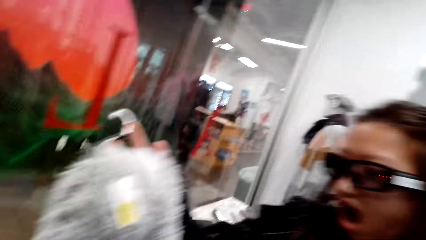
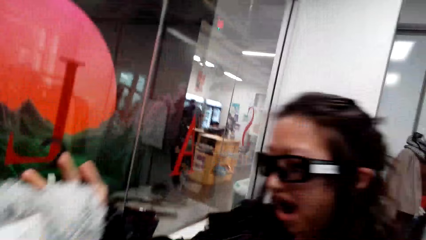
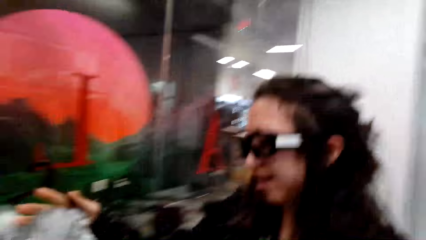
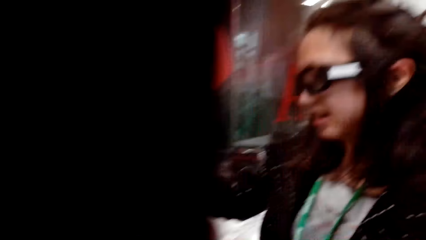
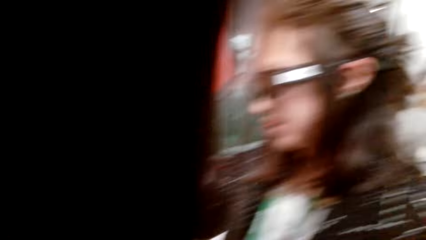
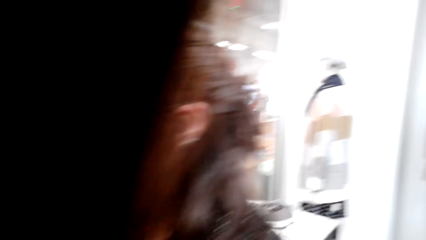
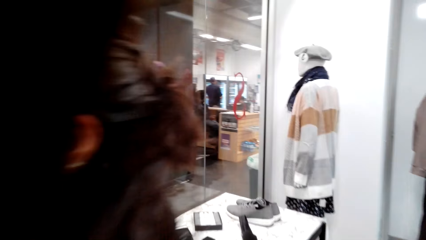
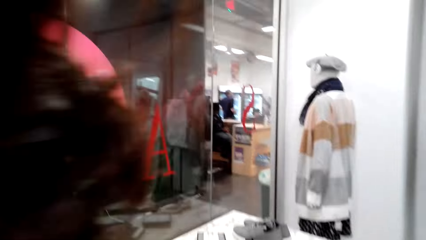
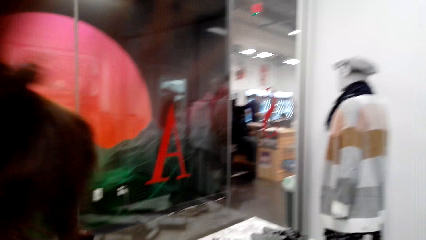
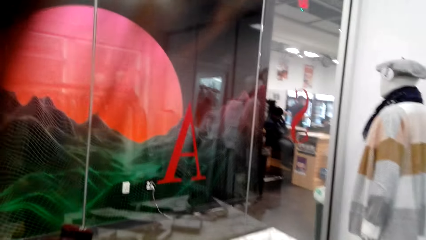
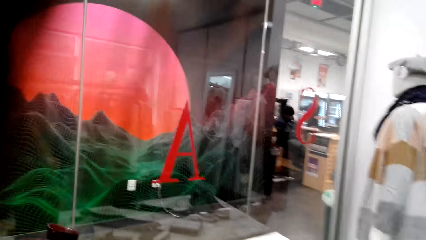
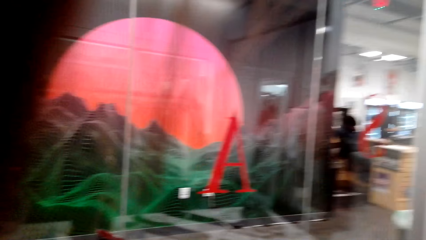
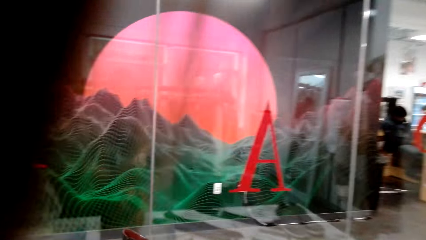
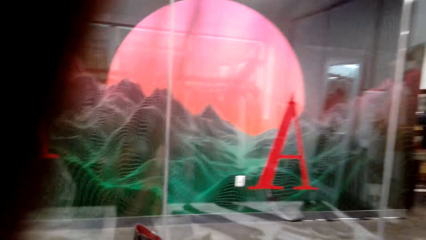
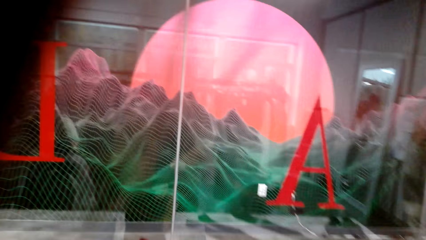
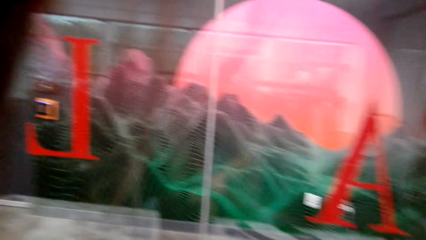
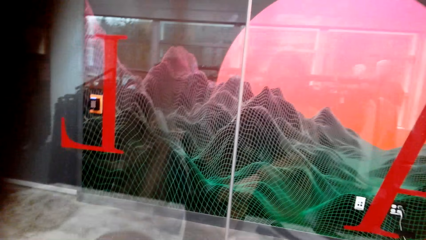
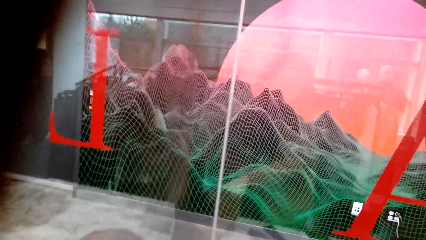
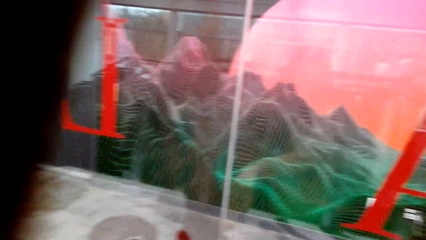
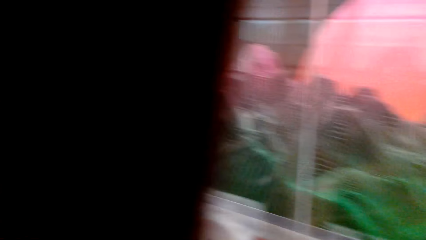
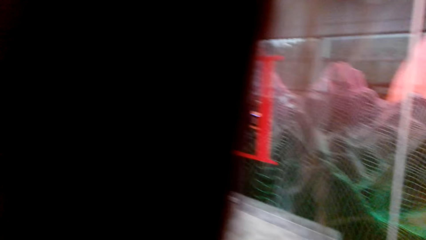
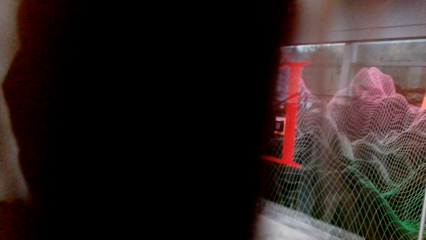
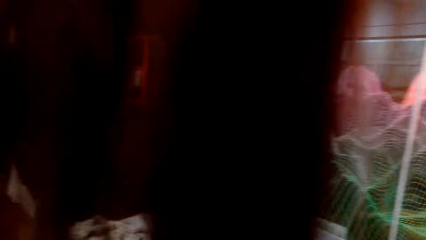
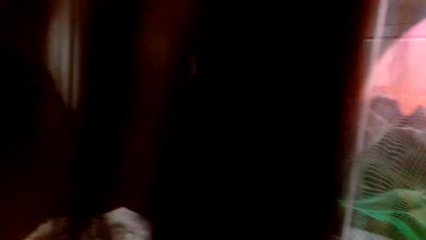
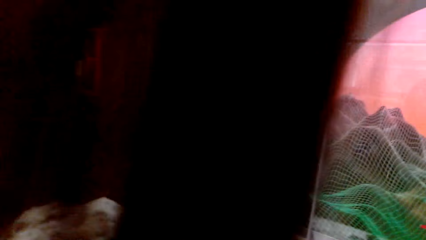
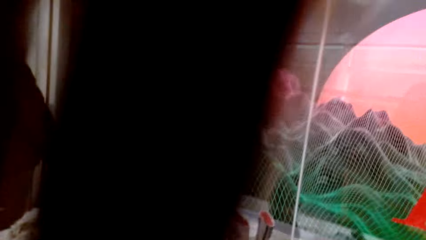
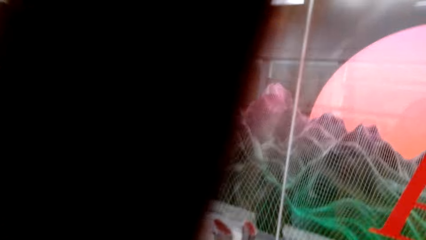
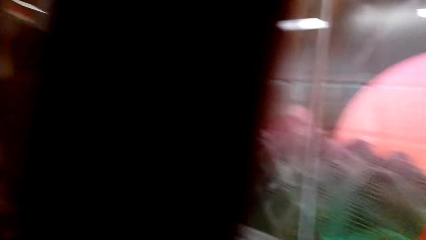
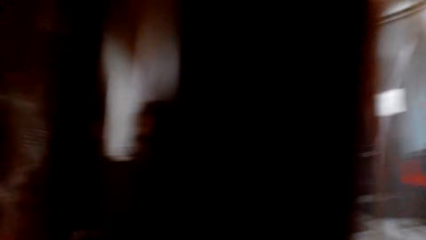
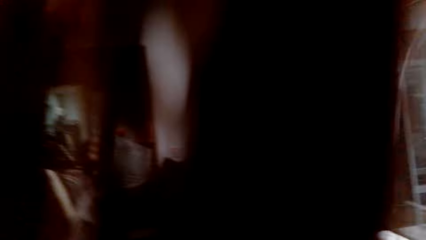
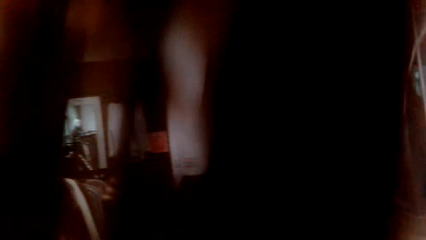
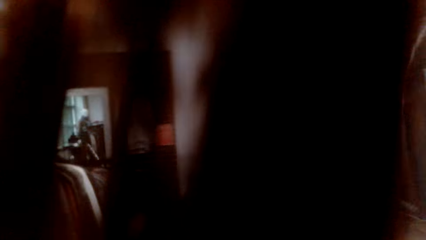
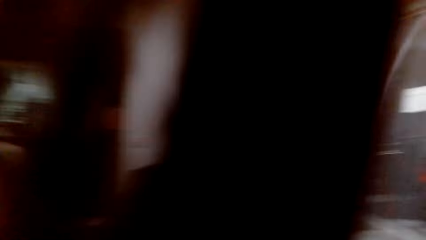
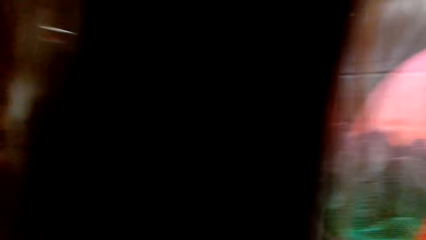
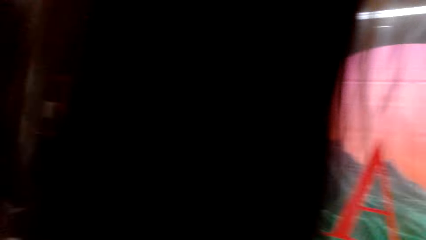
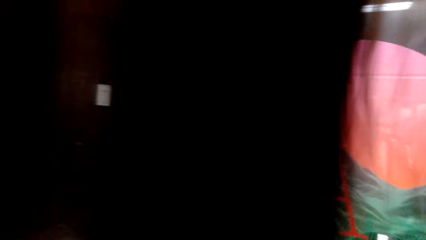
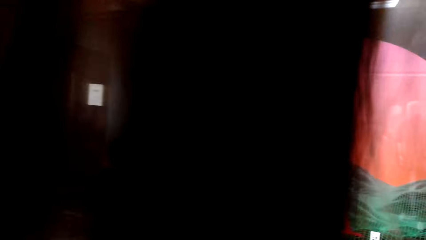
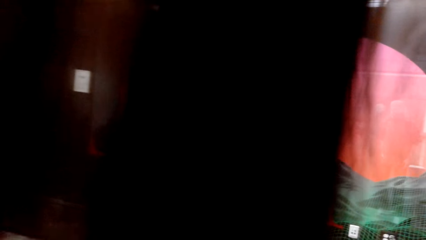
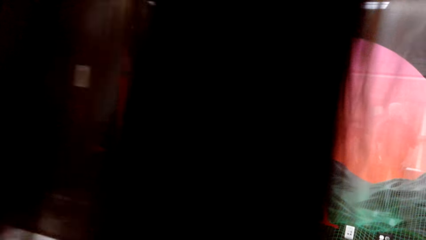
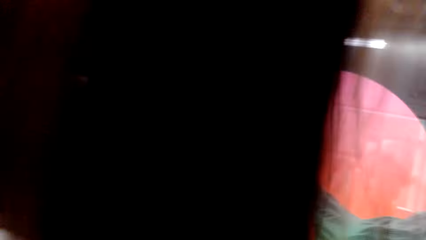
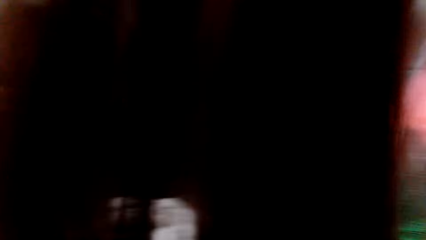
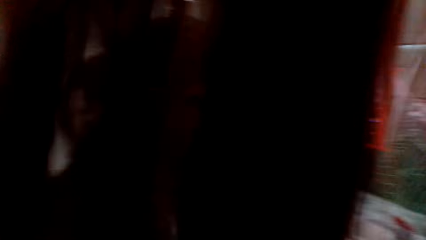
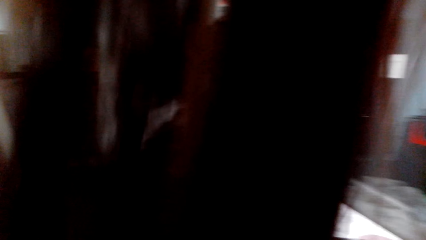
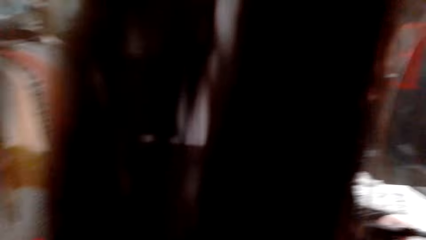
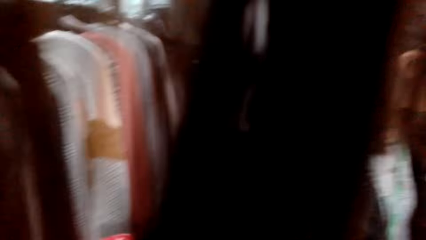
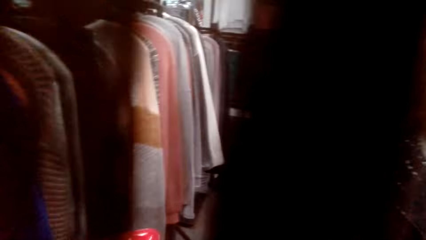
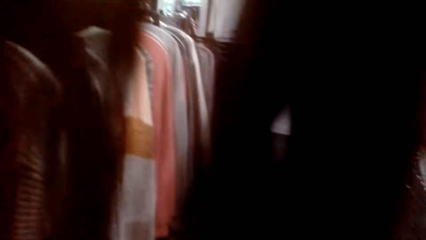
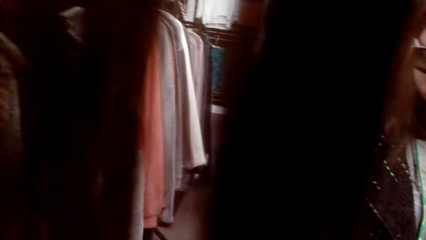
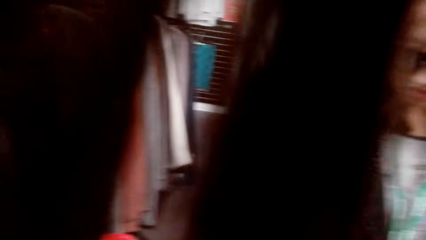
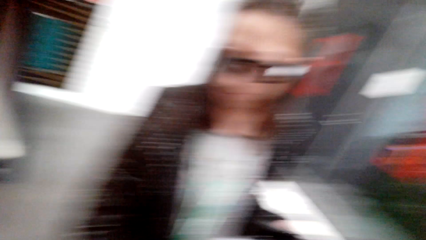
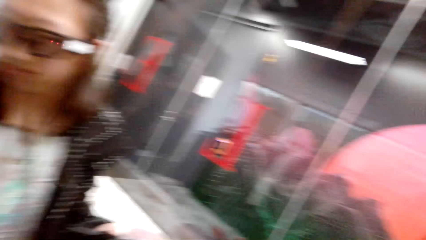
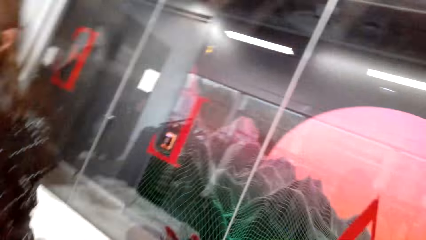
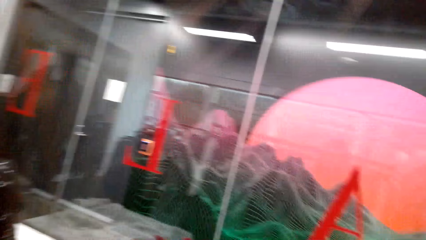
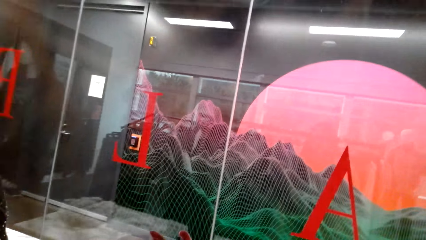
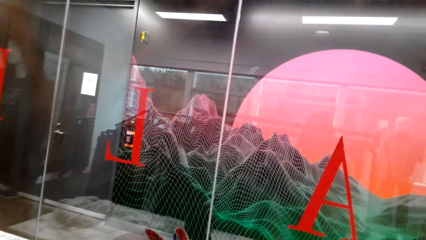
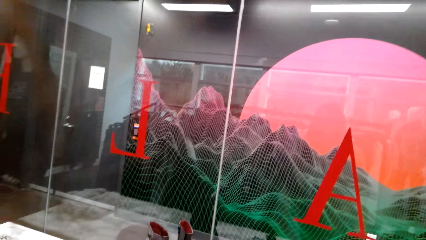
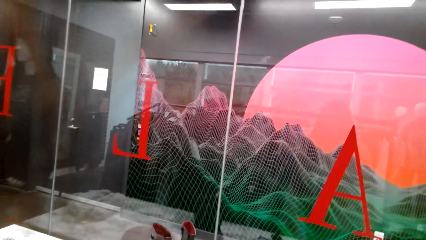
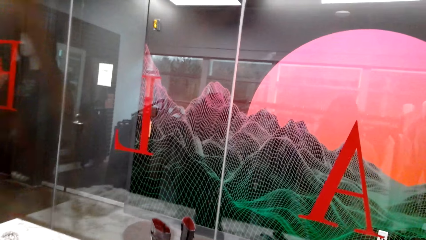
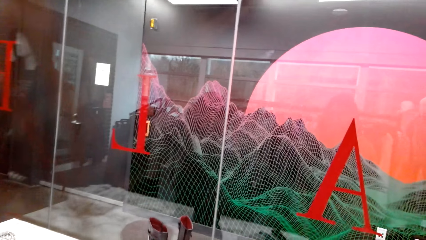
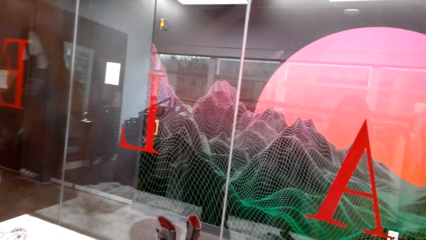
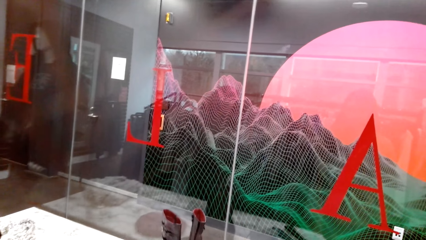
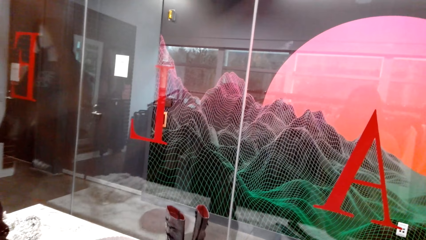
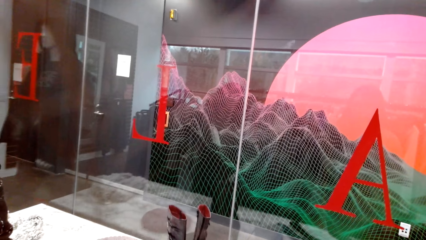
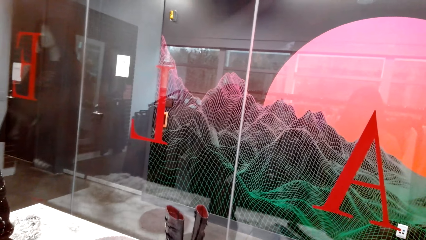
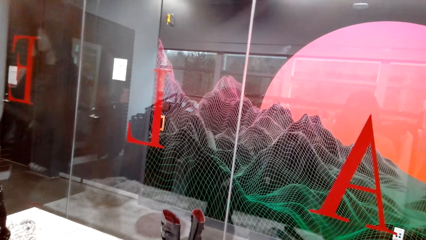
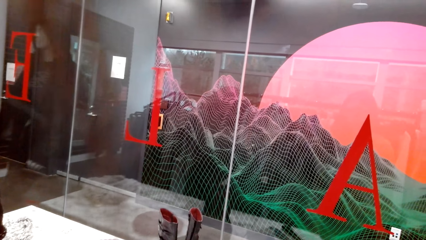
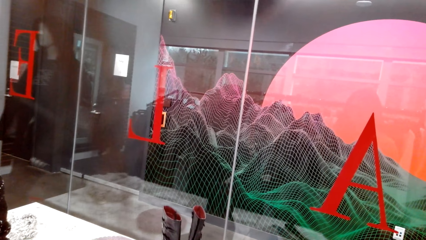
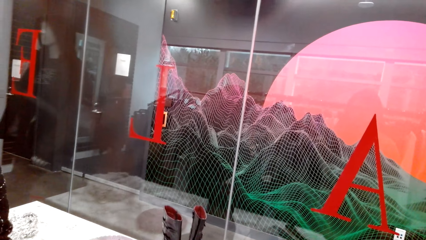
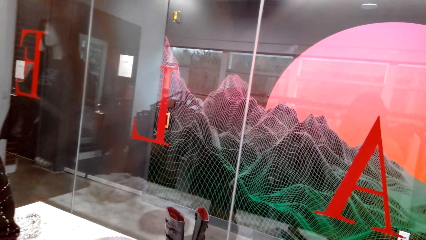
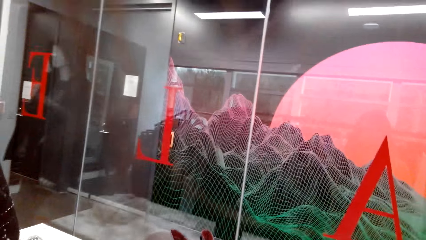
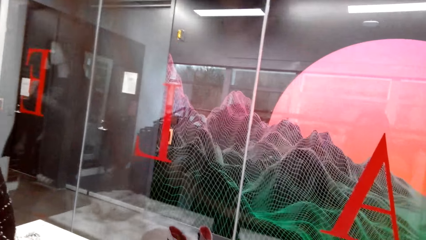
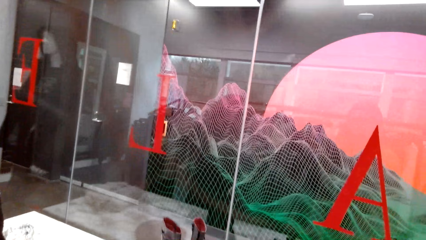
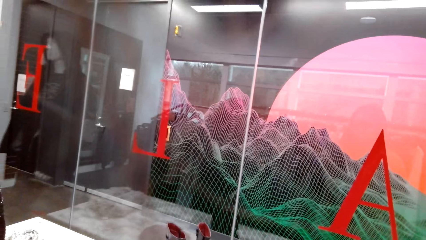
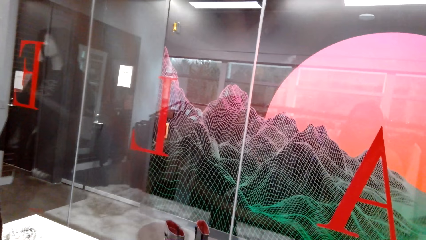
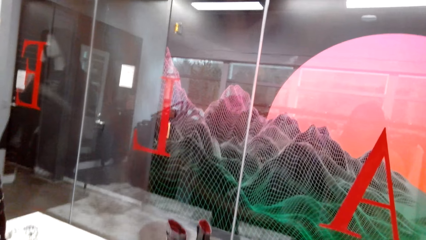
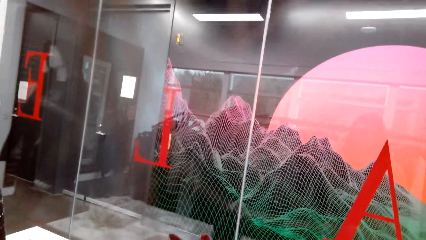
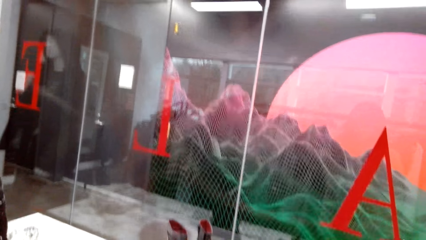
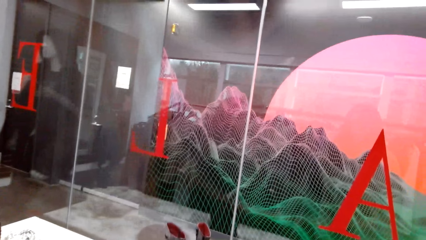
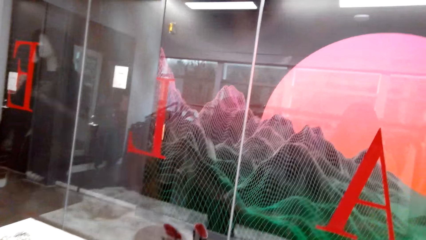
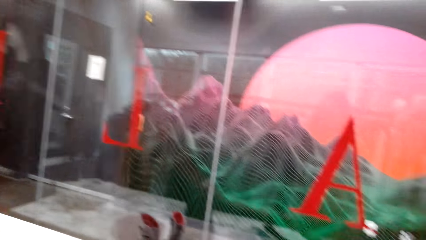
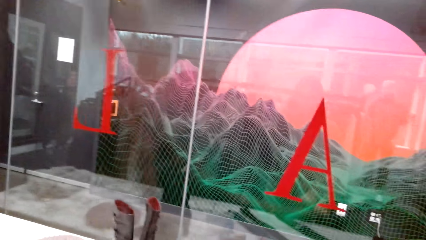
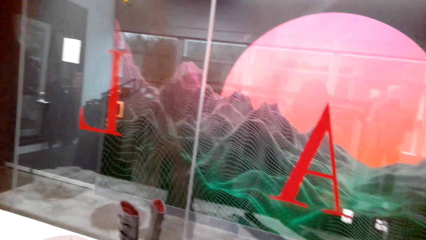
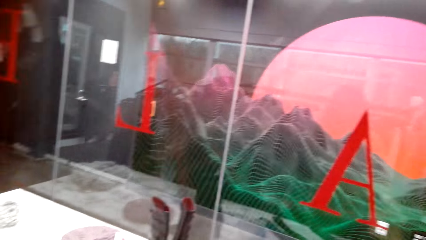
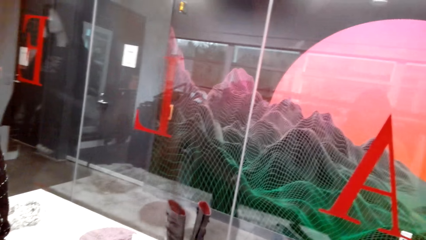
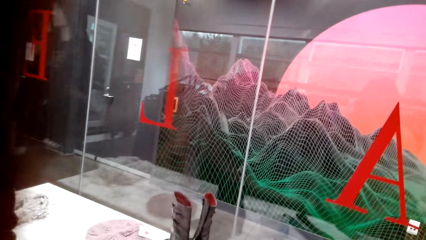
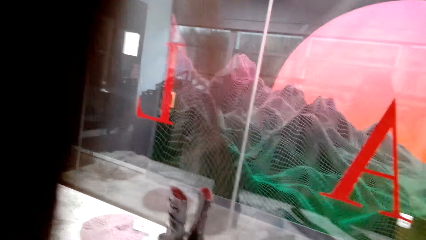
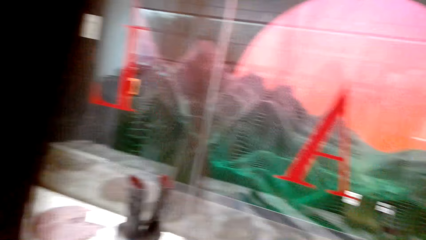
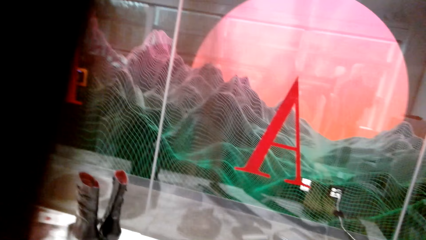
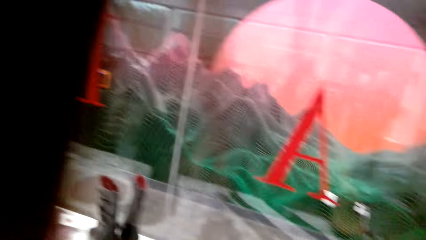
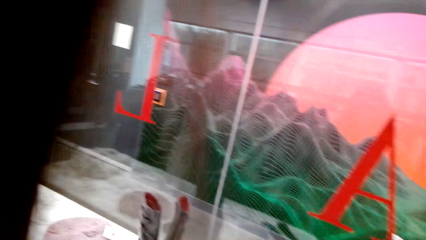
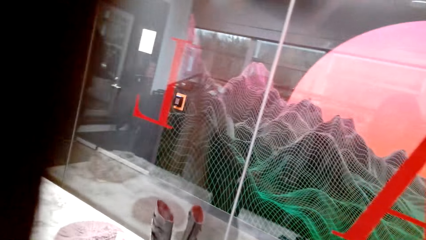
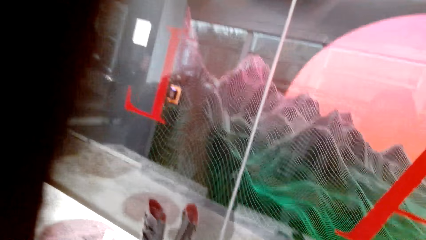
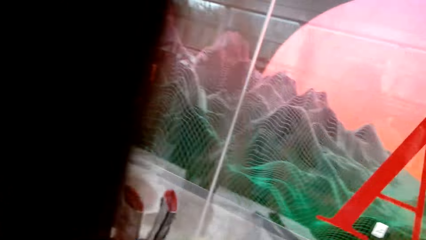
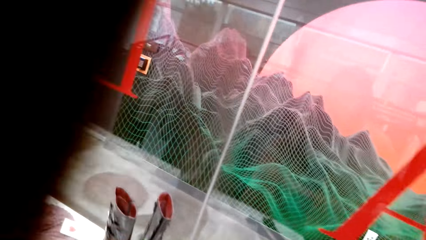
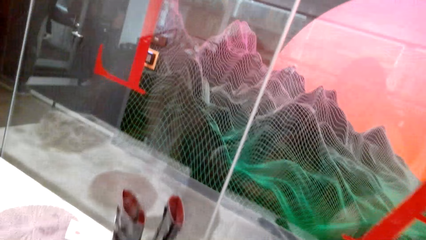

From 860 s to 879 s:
A man looks at something. The camera wearer talks to the man. They look at the shoes.
